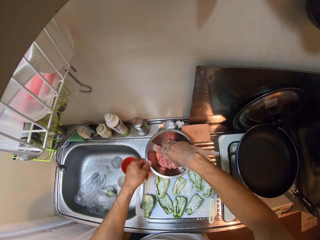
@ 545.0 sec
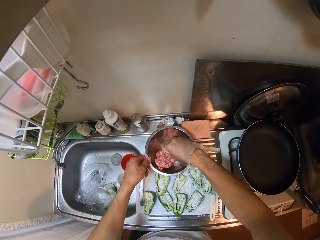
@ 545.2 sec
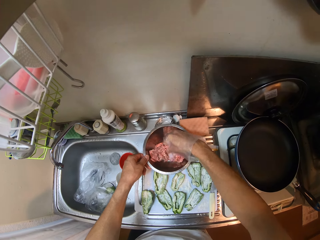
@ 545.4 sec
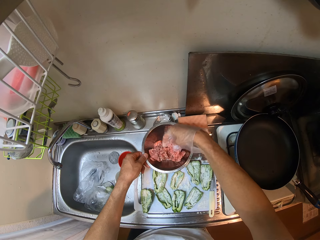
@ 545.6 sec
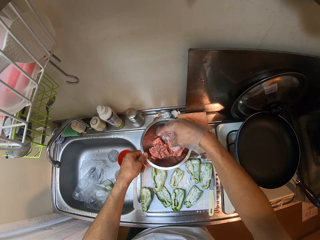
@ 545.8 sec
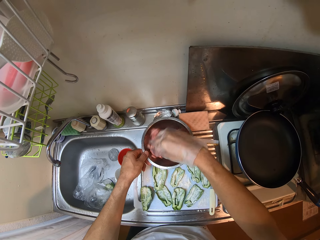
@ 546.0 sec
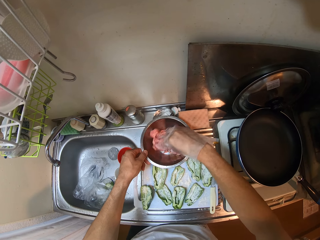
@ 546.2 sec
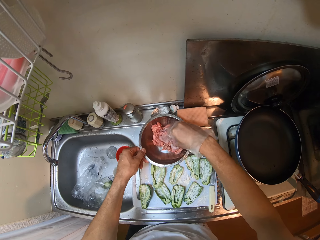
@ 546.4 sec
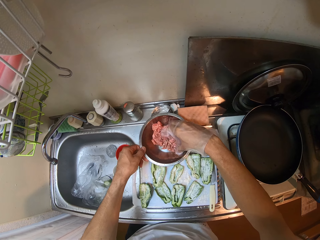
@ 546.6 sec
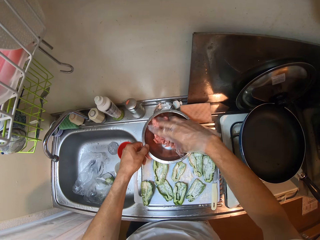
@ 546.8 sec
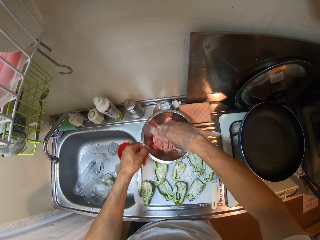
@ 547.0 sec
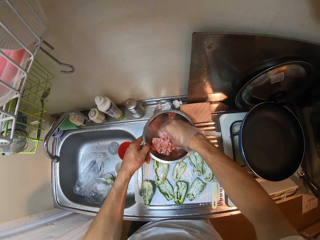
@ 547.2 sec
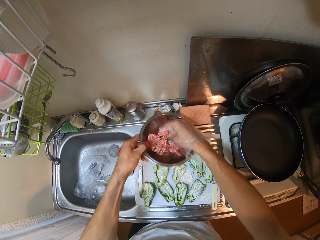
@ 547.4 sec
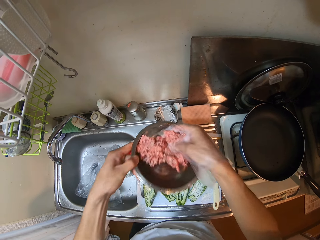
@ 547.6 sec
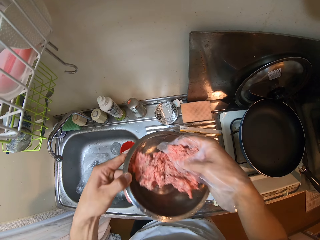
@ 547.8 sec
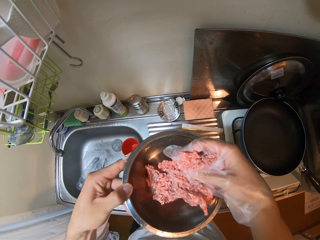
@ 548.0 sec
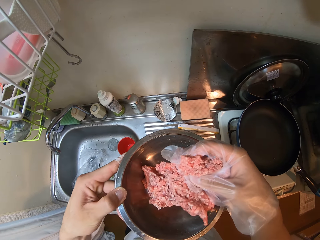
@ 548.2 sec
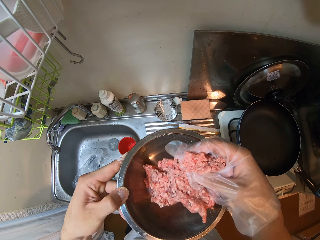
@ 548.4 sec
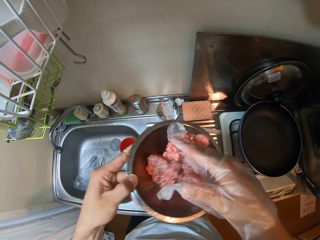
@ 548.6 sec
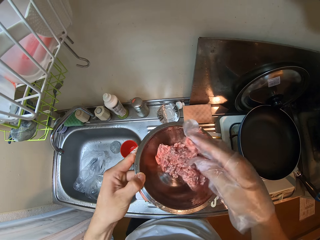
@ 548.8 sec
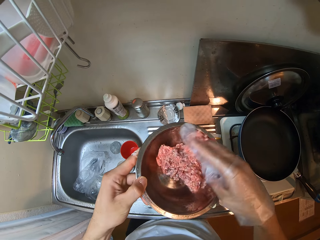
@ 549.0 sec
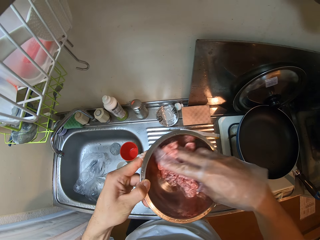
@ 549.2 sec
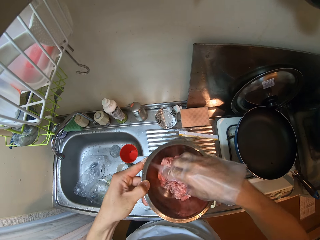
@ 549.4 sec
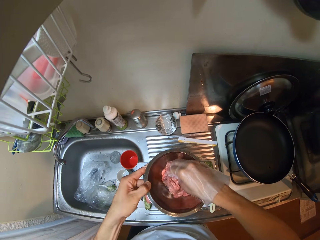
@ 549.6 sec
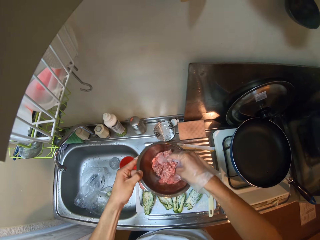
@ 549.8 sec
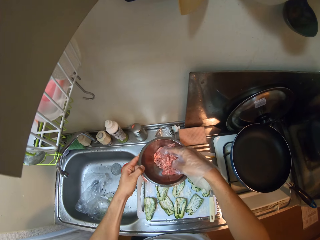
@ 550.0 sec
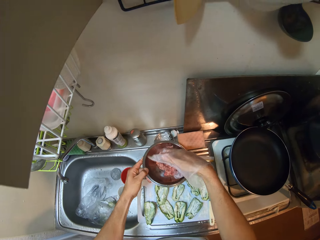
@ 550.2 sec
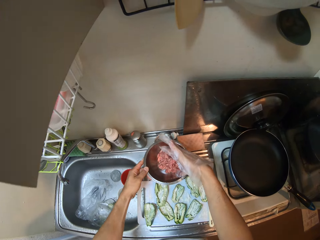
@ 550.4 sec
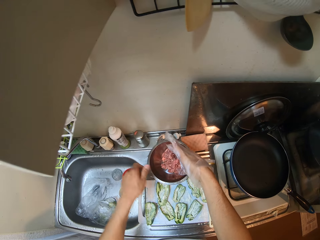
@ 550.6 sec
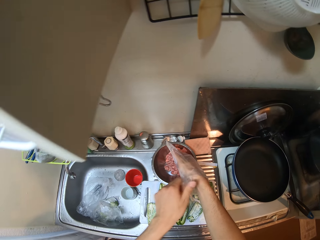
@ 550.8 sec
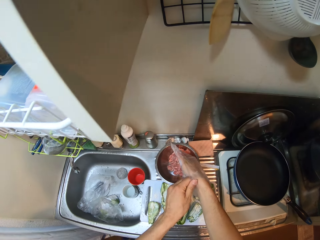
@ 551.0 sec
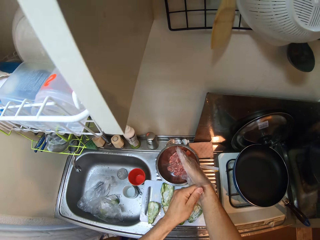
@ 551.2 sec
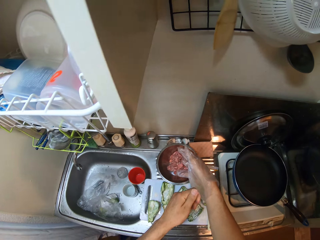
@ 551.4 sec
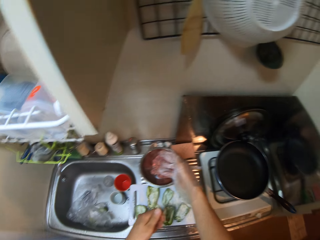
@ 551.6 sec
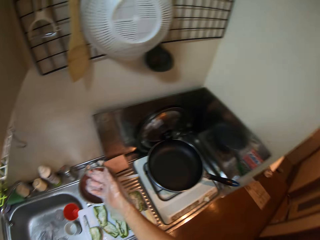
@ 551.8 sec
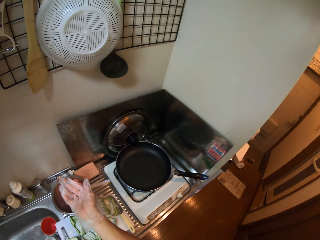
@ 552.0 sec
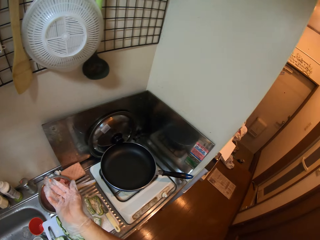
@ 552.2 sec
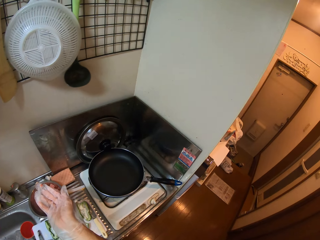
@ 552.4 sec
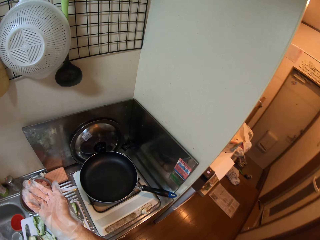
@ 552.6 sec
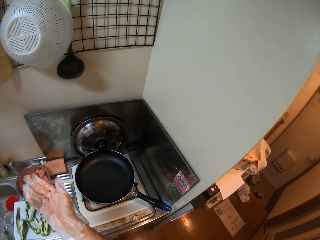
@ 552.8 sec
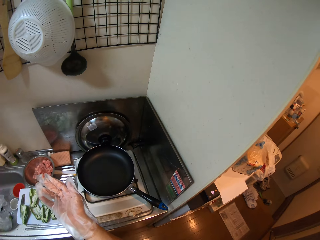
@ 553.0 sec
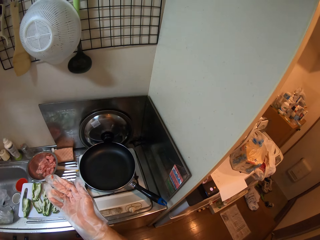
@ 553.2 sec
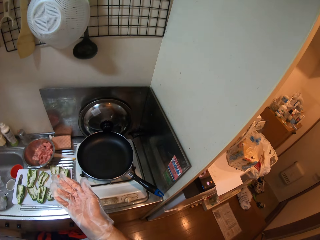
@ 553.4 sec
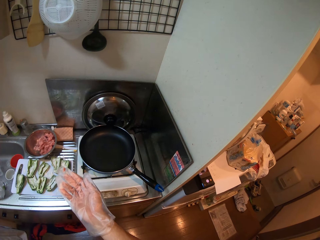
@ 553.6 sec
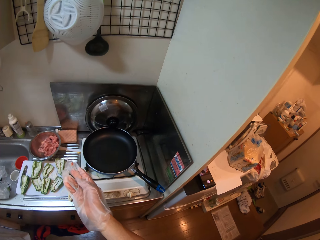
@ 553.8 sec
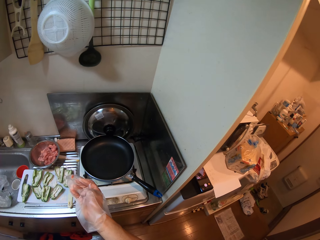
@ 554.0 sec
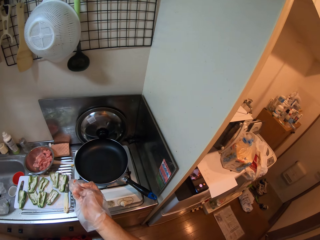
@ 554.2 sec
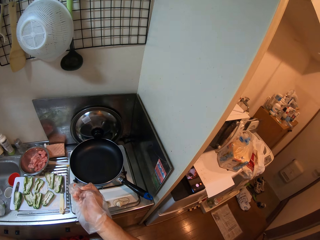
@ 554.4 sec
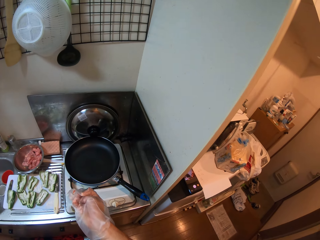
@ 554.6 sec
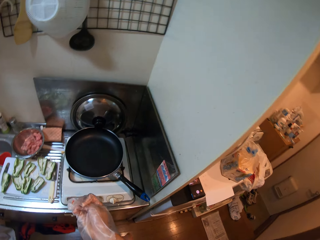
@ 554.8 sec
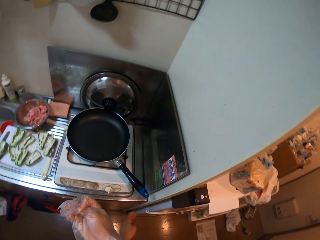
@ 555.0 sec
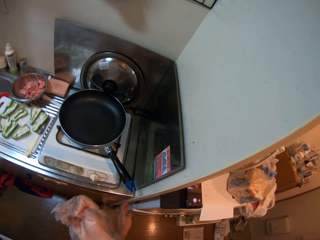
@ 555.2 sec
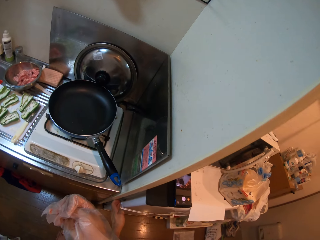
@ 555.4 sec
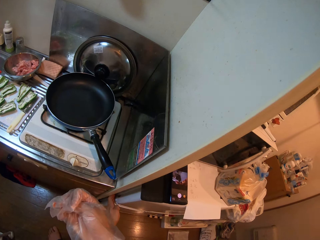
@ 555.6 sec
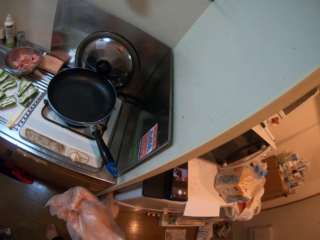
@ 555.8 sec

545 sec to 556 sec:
The camera wearer lifts the stainless bowl from the kitchen sink. She drops the stainless bowl on the kitchen sink. She adjusts the polythene glove with her left hand. She looks around.

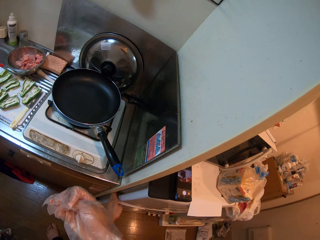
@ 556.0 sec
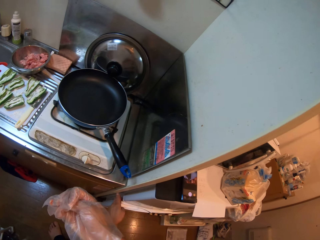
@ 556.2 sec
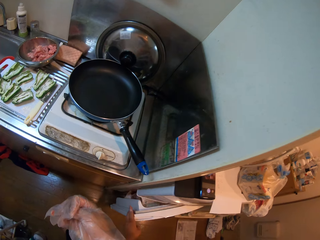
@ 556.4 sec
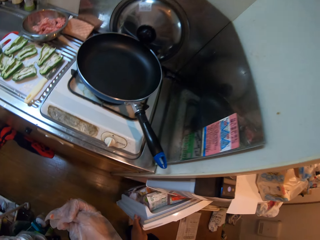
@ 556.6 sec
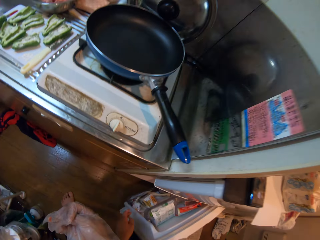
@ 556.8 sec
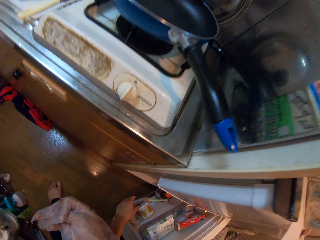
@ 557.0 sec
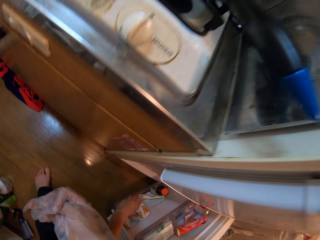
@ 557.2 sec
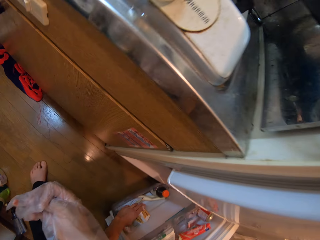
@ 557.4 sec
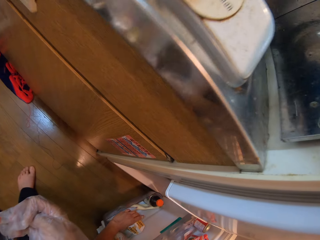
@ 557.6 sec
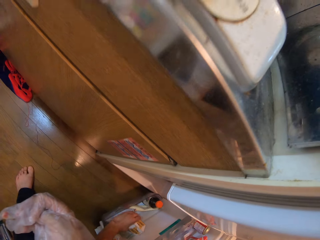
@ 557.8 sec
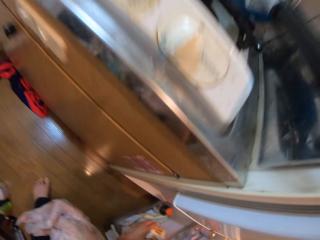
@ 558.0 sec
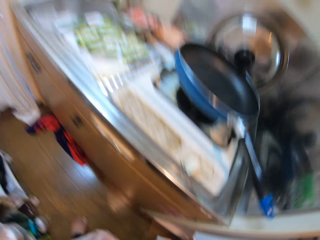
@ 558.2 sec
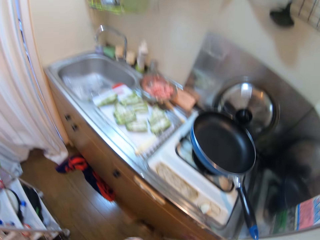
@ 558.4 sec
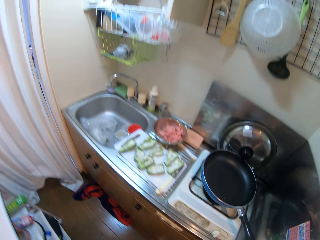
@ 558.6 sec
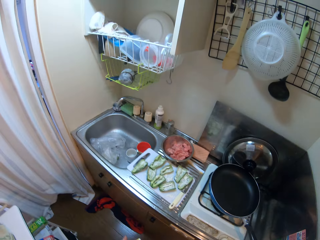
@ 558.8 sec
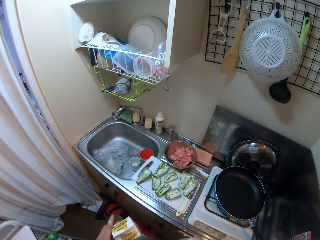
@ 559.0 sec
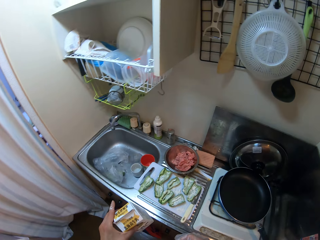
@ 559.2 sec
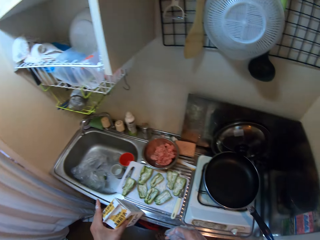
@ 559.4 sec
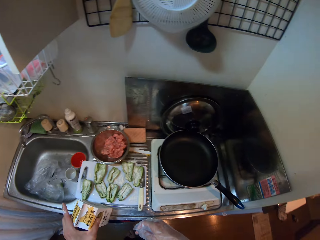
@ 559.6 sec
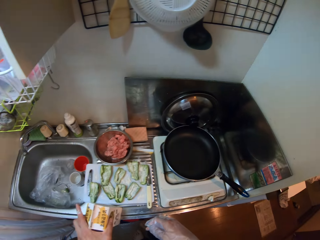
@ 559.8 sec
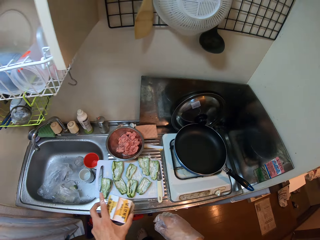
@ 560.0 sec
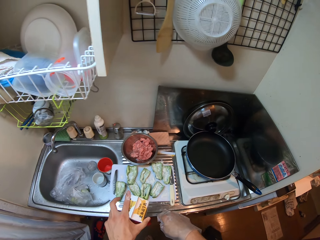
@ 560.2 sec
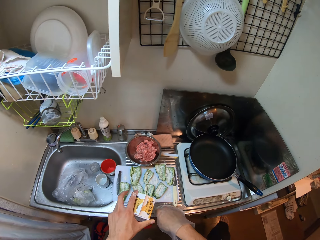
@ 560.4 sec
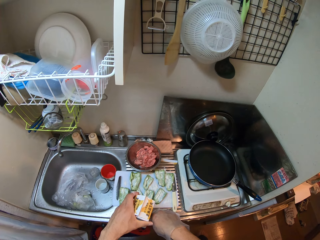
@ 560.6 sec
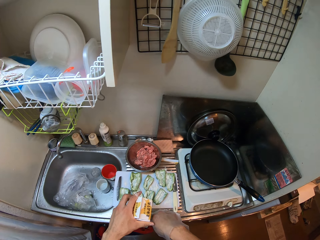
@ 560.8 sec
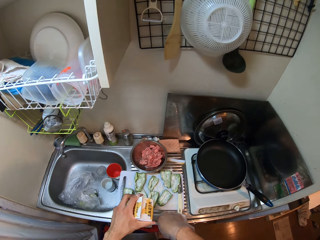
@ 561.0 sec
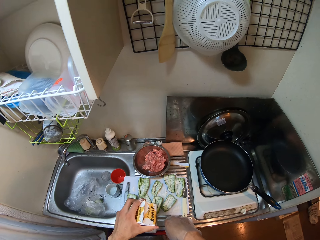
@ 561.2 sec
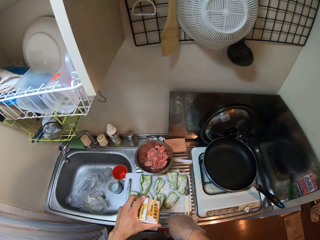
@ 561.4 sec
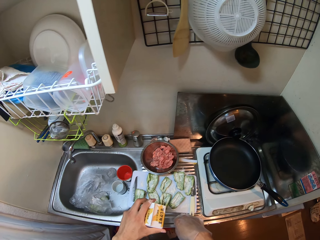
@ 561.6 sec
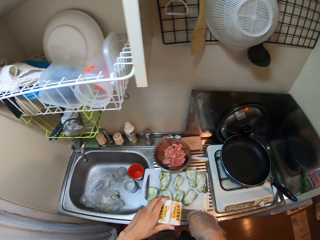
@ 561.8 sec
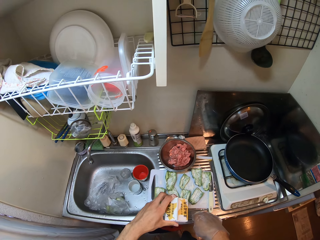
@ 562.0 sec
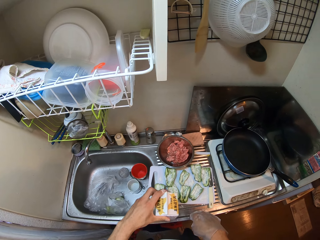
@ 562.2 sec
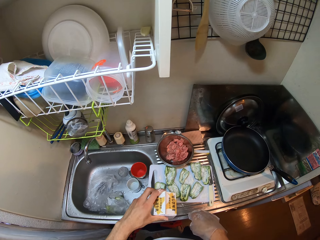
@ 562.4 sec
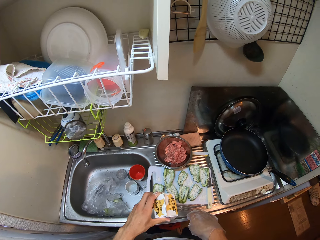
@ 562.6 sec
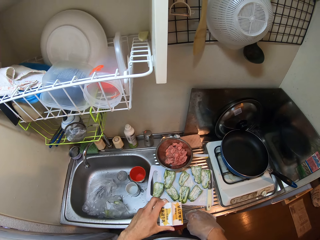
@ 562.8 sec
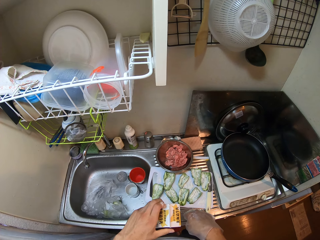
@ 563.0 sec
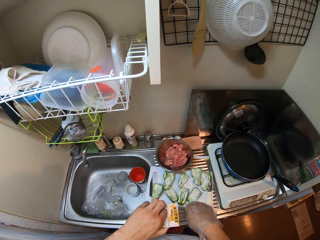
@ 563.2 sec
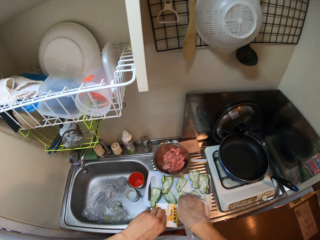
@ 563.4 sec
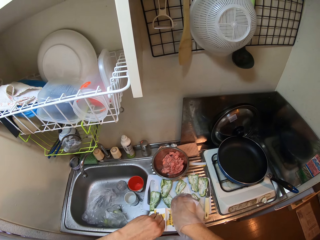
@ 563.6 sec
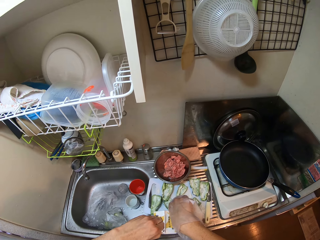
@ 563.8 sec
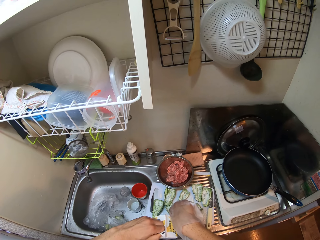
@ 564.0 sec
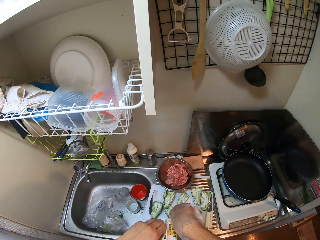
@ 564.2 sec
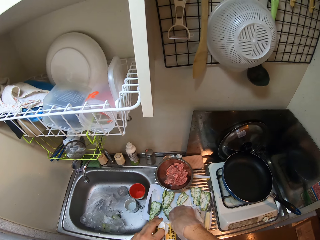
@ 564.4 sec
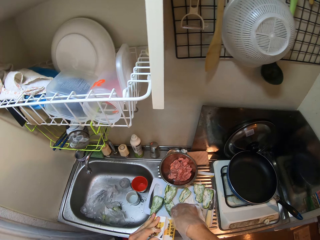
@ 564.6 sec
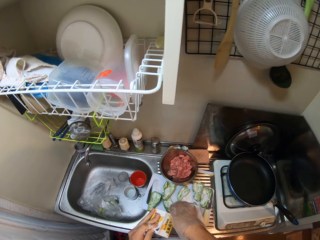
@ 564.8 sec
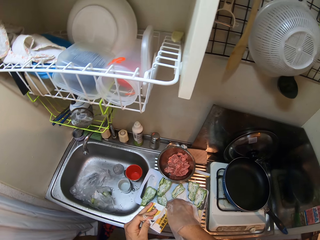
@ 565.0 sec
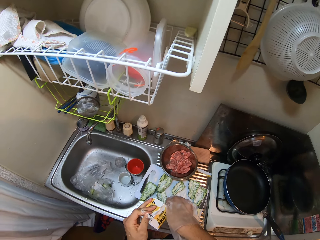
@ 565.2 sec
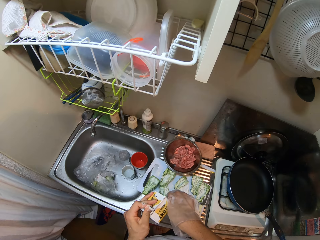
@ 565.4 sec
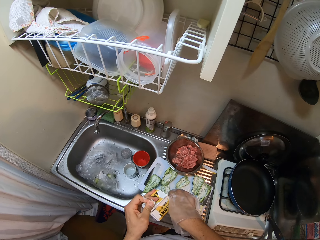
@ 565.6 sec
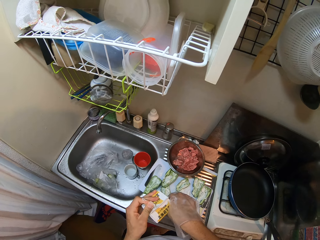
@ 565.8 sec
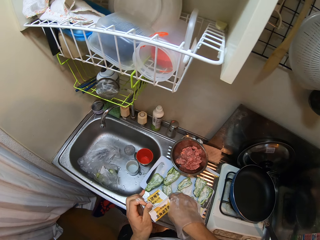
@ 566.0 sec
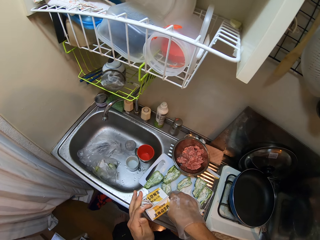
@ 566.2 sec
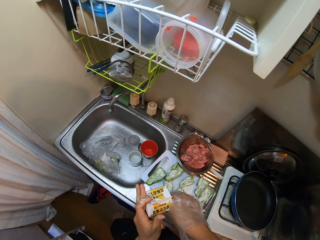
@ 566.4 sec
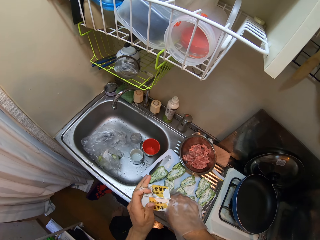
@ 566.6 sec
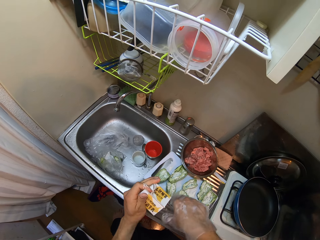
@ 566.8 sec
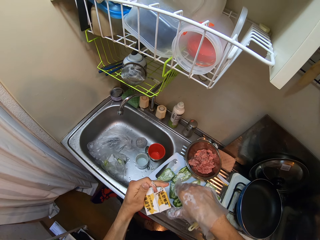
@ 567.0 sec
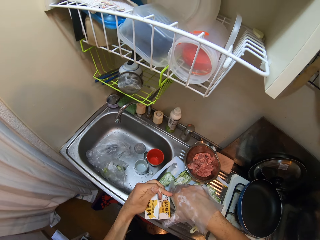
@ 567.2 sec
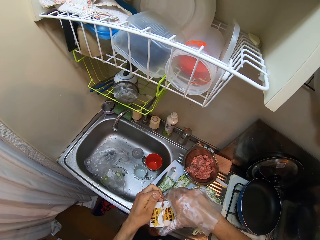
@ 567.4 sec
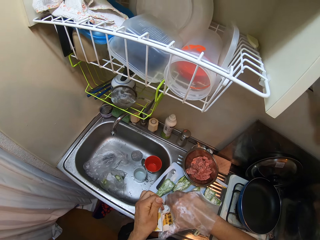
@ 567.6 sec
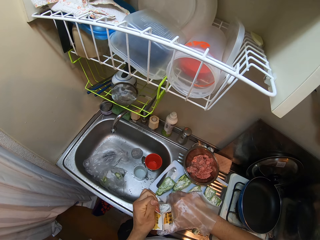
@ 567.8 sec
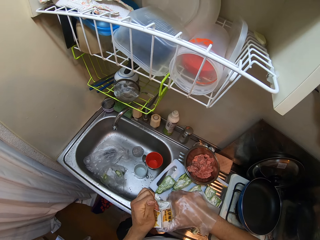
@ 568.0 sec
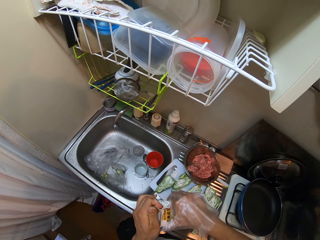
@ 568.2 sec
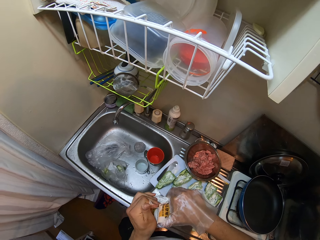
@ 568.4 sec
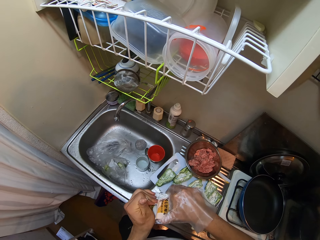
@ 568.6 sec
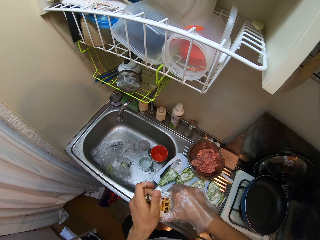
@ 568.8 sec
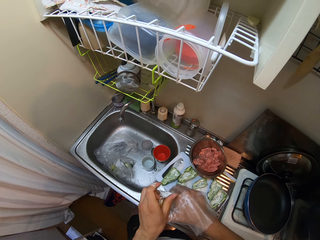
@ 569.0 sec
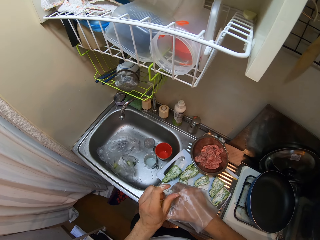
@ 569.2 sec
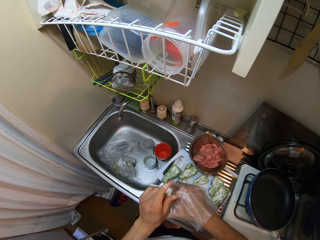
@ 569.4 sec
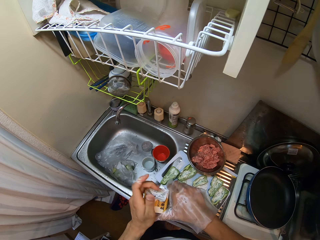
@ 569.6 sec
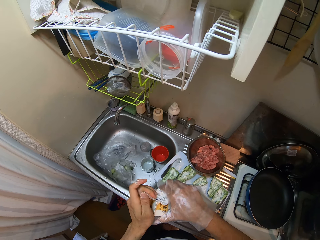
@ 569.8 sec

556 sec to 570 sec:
The camera wearer opens the door of a fridge with her left hand. She takes out a pack of milk from the fridge with her left hand. She places the pack of milk on the kitchen sink. She opens the pack of milk with her left hand.
